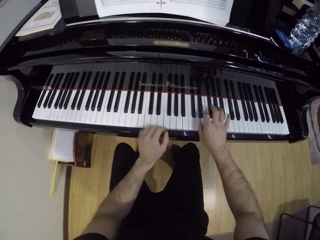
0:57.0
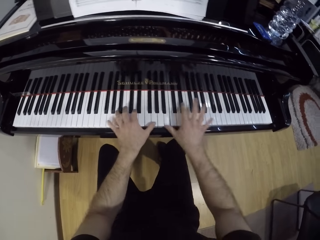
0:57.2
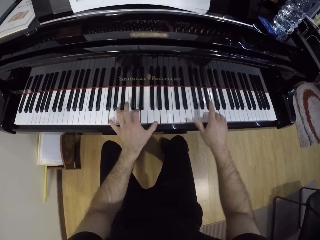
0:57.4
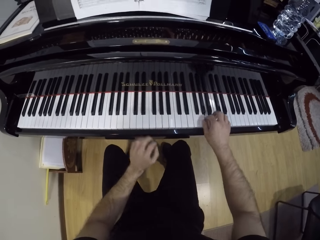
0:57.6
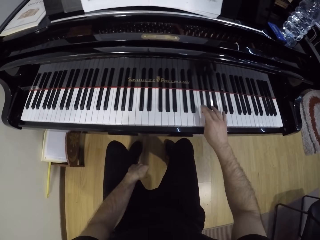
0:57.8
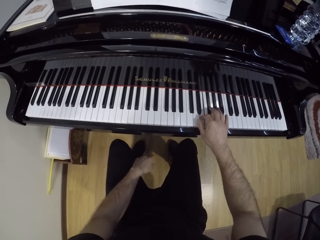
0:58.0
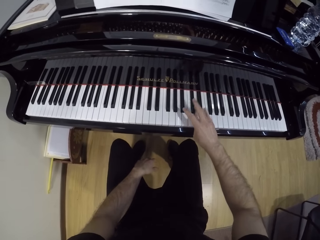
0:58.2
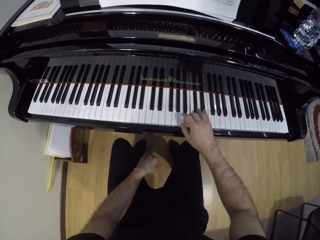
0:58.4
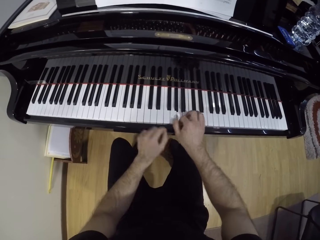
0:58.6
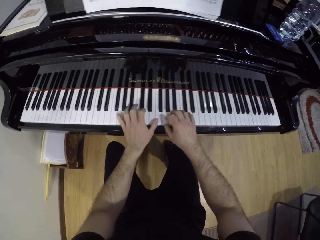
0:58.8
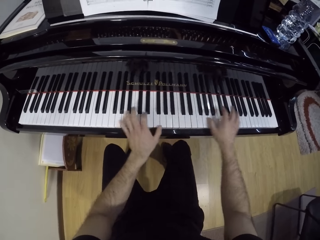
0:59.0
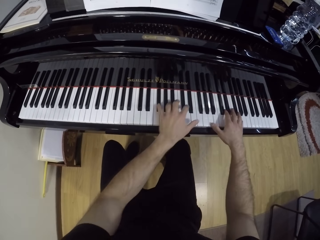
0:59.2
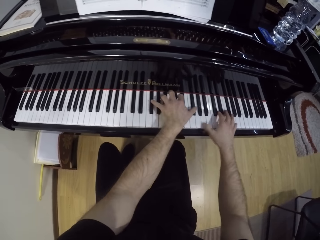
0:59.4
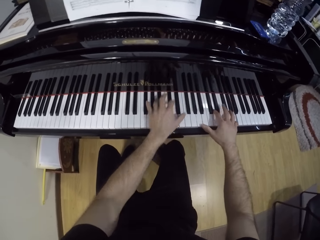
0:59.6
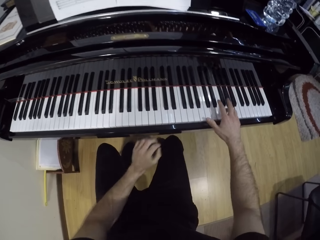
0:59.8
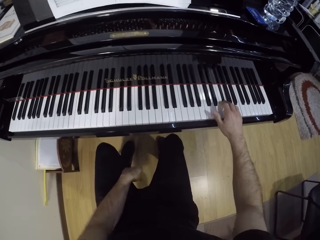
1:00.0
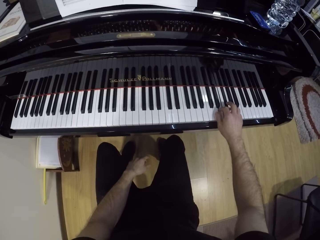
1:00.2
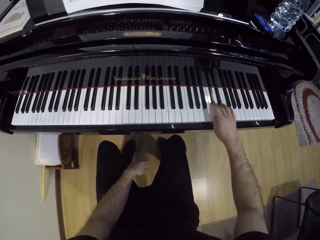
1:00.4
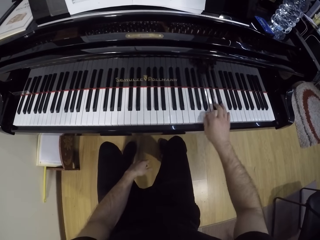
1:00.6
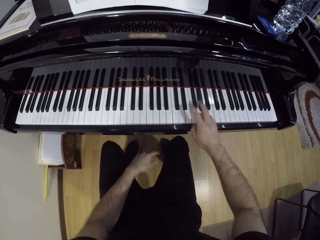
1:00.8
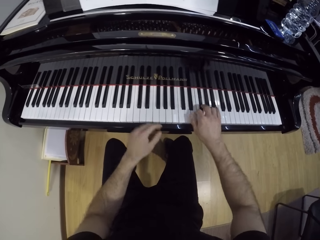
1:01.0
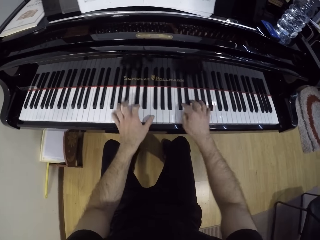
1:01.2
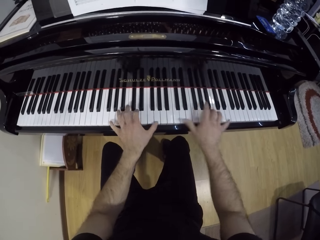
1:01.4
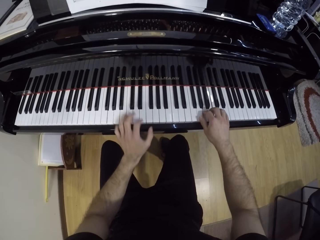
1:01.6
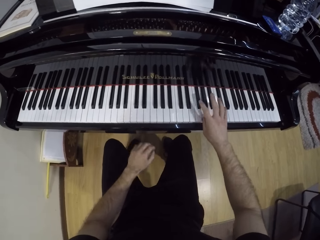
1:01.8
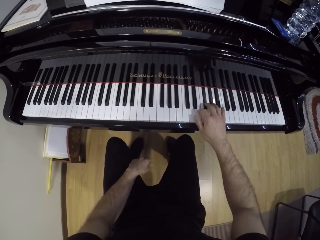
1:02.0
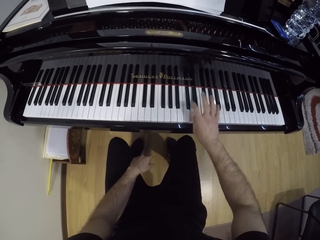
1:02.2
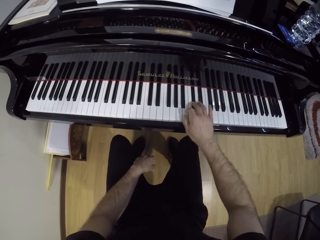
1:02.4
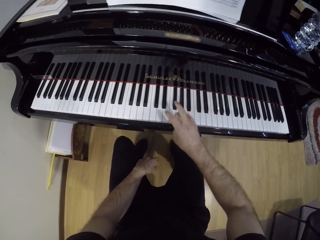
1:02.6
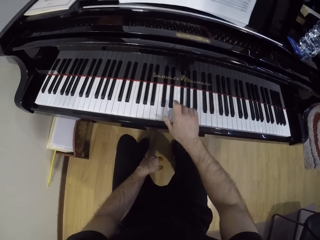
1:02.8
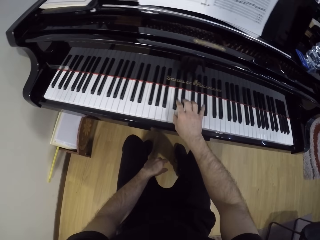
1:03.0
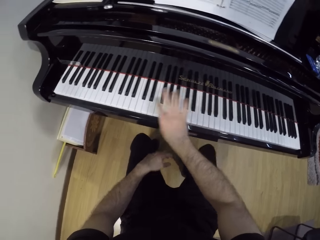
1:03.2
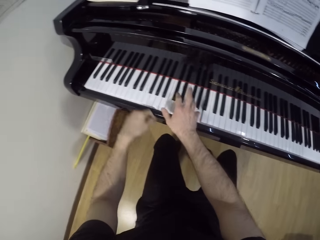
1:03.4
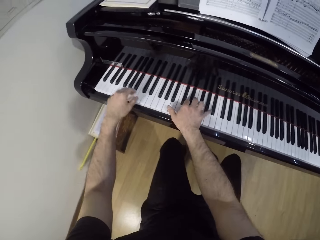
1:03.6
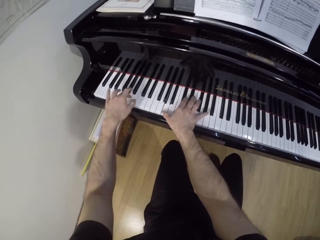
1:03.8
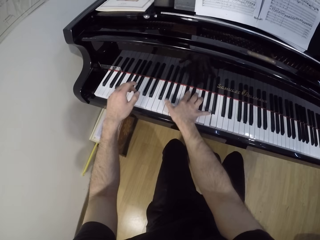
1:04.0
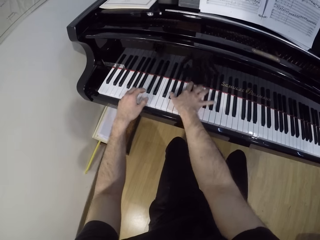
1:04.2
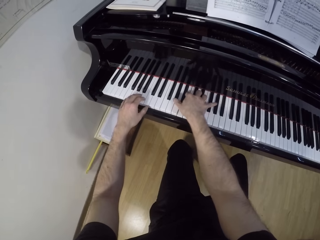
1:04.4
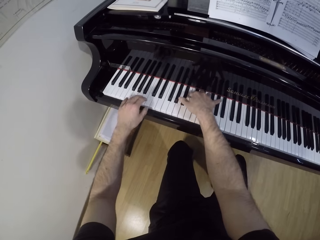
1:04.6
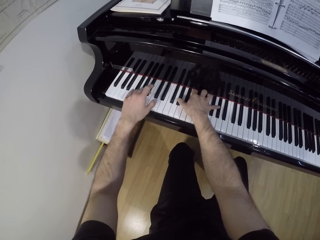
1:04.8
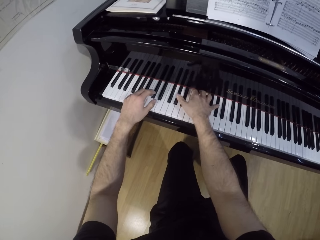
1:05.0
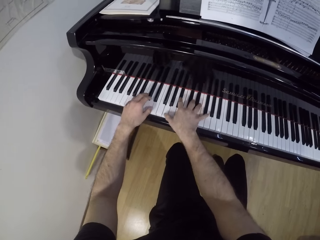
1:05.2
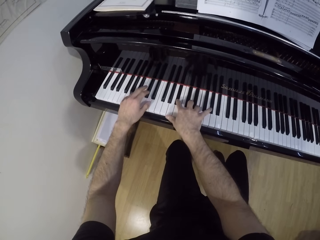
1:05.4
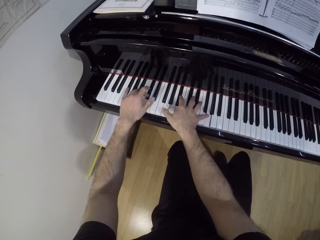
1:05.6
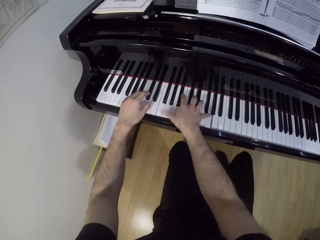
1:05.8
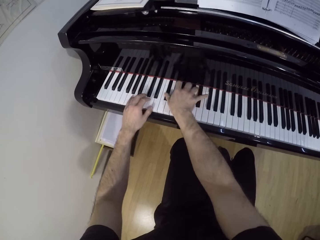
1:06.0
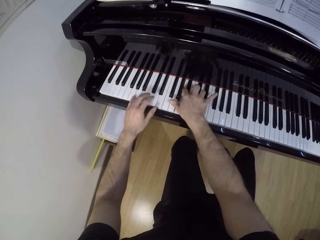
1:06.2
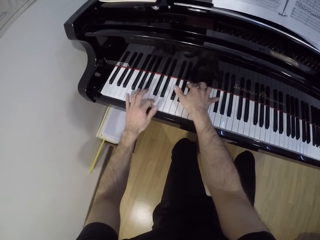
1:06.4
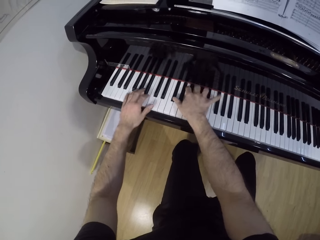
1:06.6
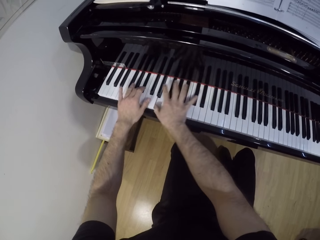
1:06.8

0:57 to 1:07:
The camera wearer plays the piano with both hands. He plays the piano with his right hand. He plays the piano with both hands. He plays the piano with his right hand. He plays the piano with both hands. He plays the piano with his right hand. He plays the piano with both hands.

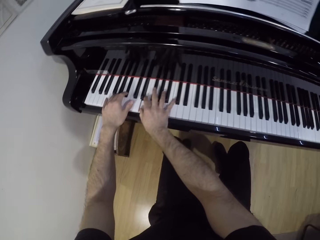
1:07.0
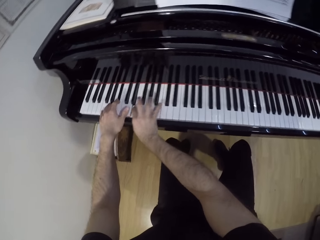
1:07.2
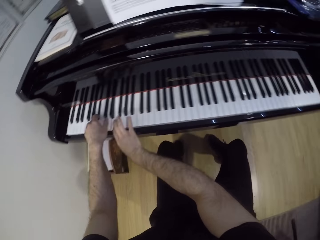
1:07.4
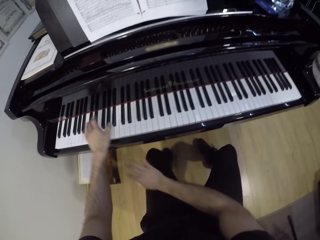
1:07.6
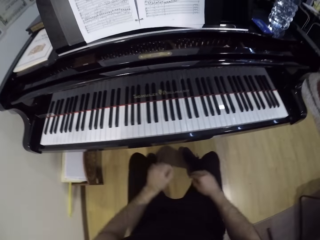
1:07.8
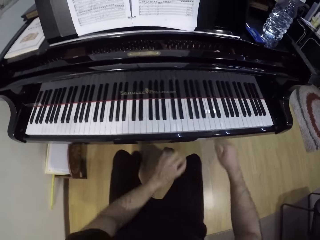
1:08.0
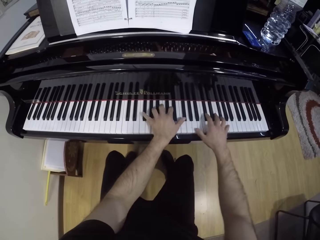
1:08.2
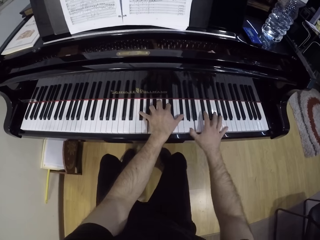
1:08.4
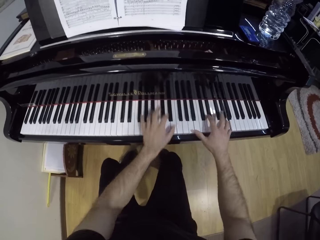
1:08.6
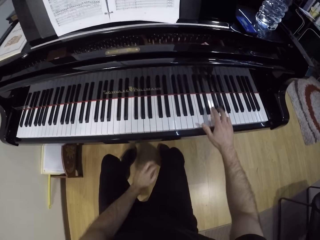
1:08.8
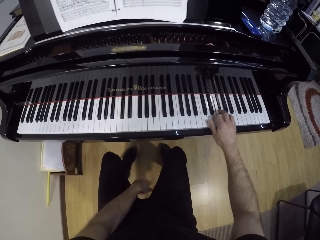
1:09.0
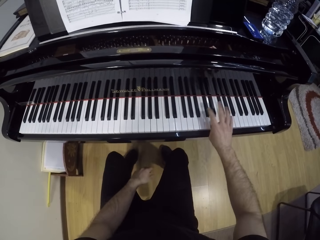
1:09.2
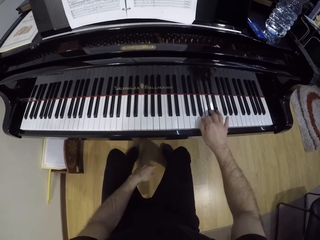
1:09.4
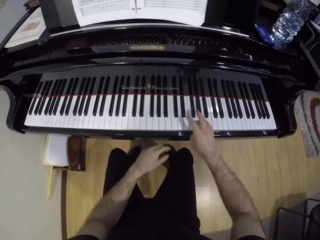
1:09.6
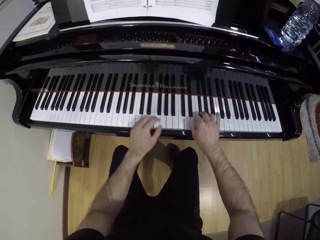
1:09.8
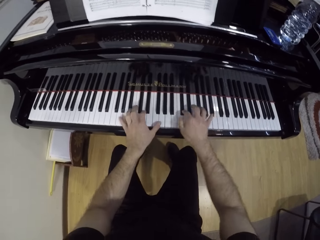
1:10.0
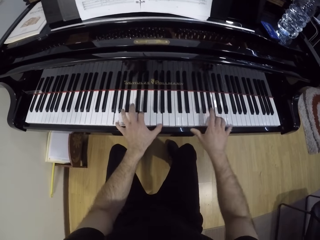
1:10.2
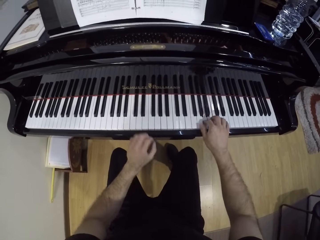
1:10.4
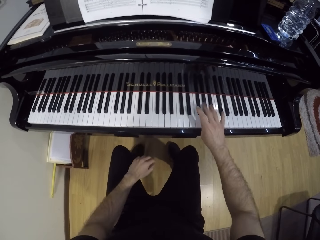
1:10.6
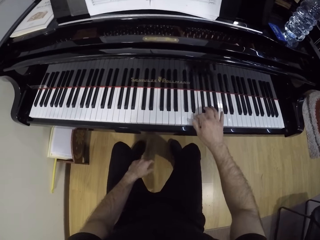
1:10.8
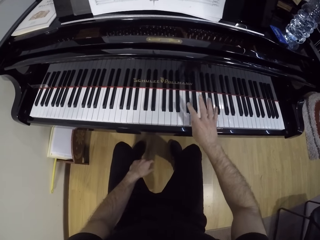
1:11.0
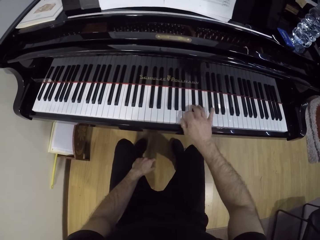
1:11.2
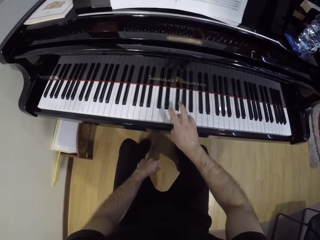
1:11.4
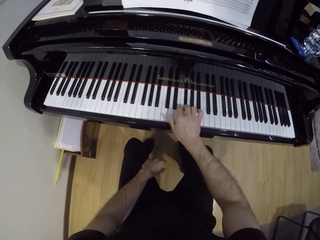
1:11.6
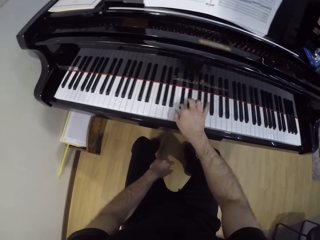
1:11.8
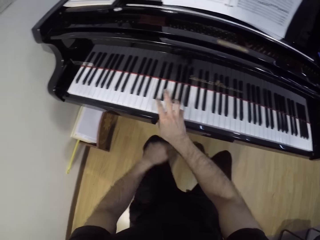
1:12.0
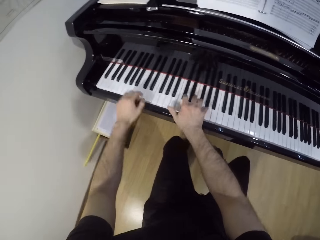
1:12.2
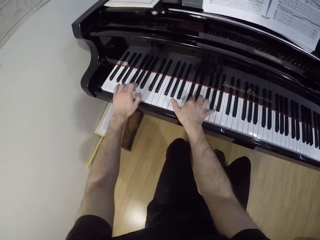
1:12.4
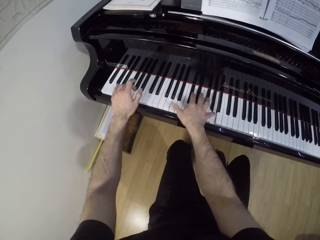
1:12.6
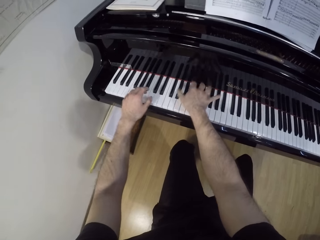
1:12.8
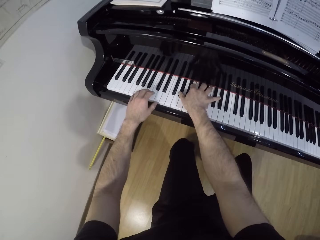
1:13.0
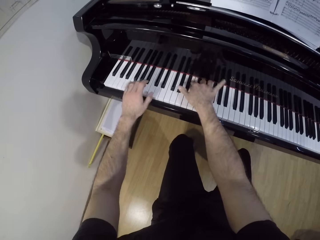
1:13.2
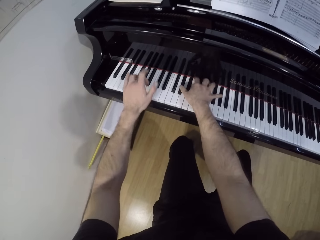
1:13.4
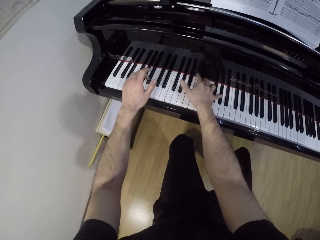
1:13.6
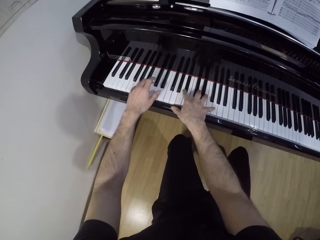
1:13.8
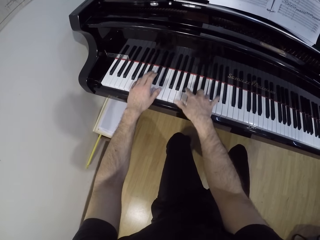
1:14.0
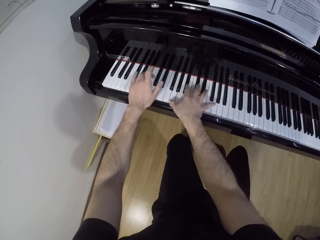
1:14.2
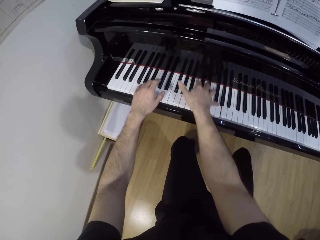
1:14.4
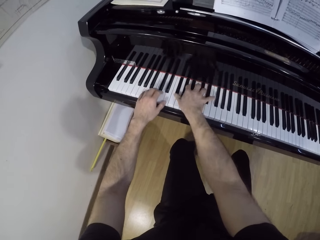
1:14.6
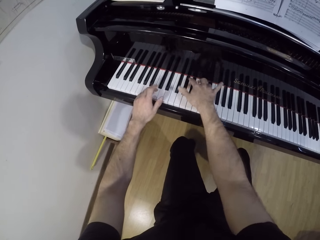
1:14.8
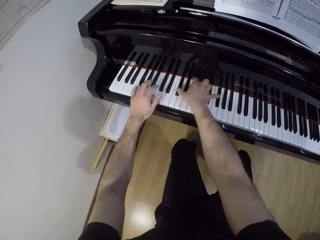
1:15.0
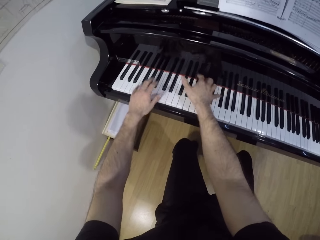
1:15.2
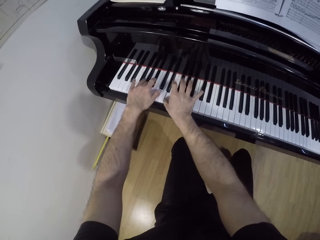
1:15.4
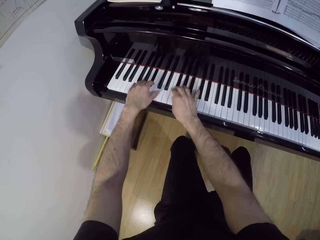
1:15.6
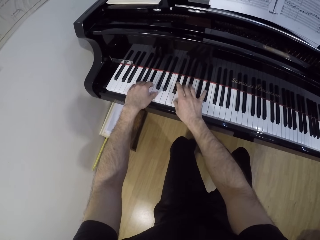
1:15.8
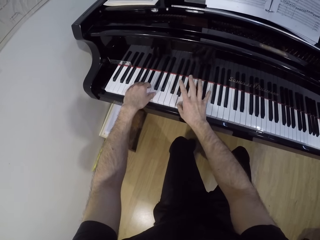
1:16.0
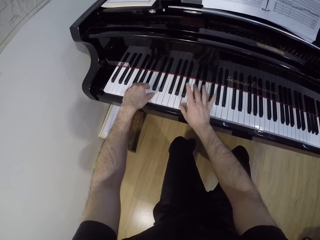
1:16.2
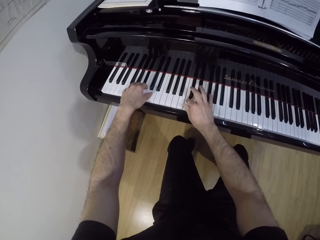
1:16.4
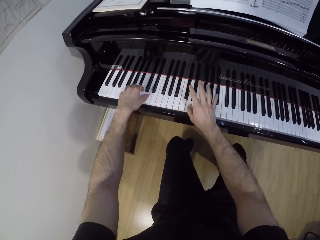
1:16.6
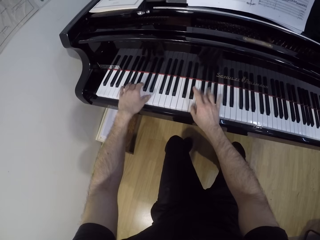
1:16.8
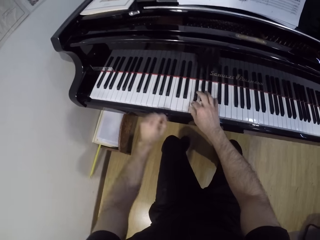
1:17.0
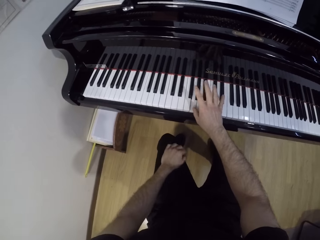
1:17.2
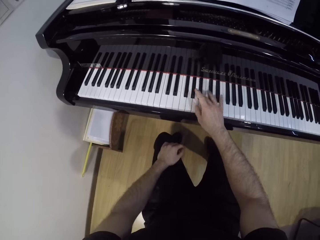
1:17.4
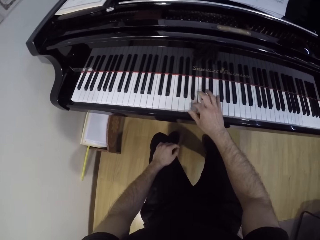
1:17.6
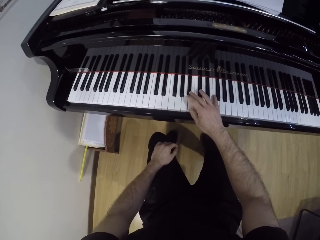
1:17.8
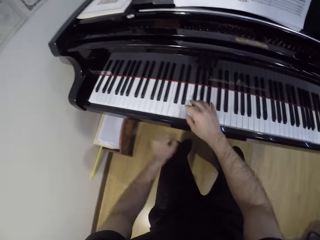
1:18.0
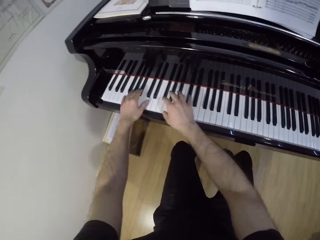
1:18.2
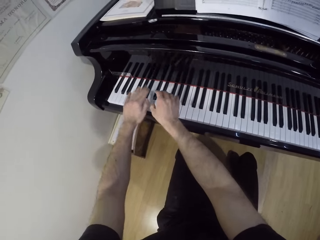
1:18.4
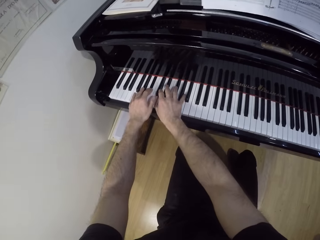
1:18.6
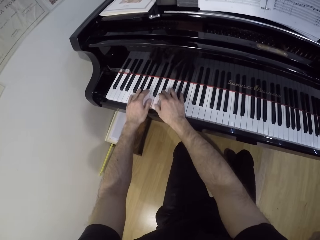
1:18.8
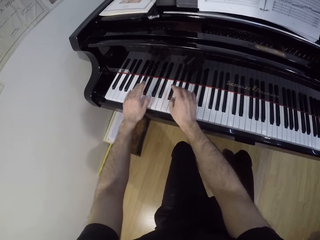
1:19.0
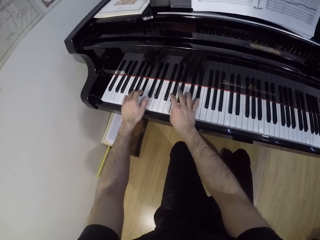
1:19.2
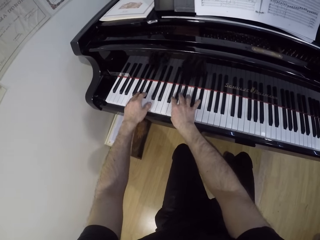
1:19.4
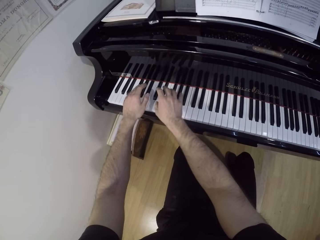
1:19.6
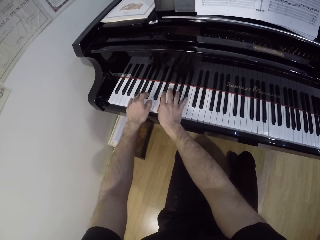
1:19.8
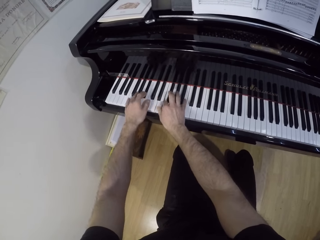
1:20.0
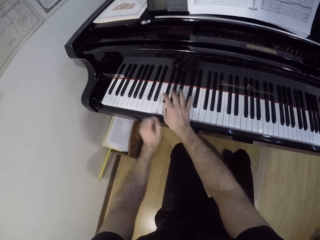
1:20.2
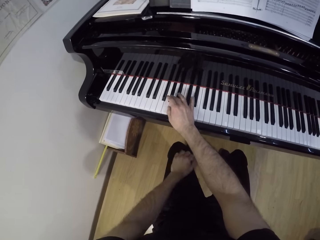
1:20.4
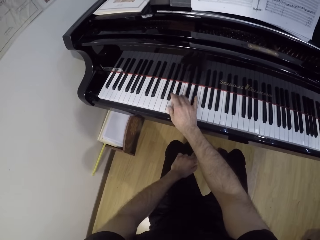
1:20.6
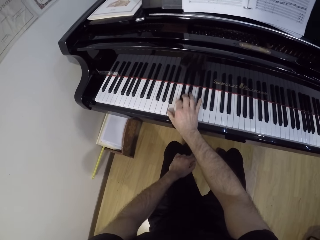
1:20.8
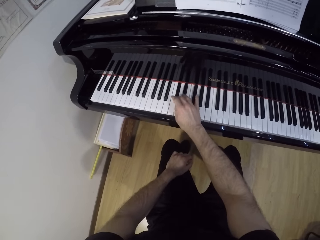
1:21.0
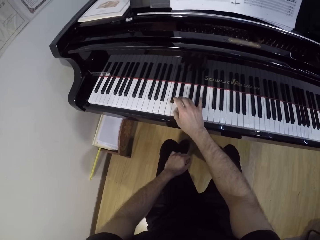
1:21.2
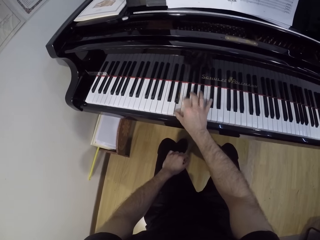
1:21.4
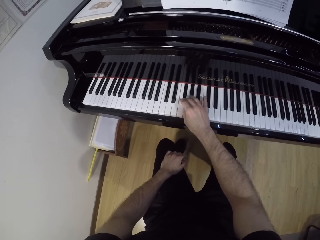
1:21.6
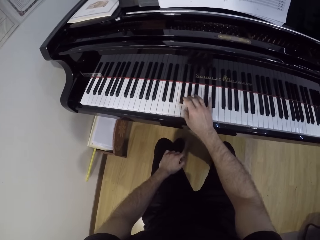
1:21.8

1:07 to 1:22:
The camera wearer plays the piano with his right hand. He plays the piano with both hands. He plays the piano with his right hand. He plays the piano with both hands. He plays the piano with his right hand. He plays the piano with both hands. He plays the piano with his right hand.
